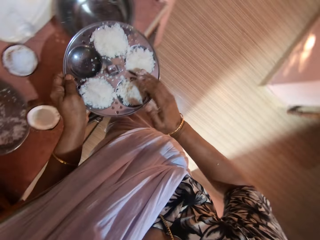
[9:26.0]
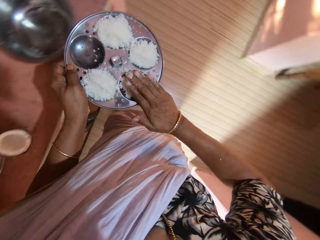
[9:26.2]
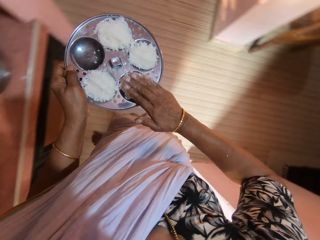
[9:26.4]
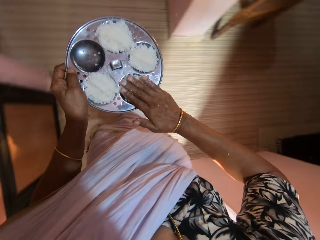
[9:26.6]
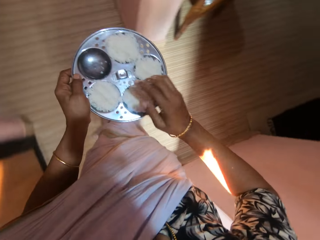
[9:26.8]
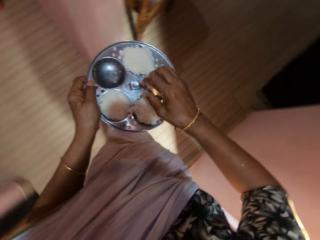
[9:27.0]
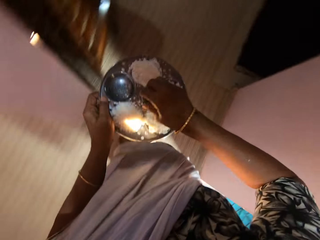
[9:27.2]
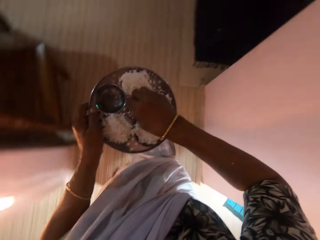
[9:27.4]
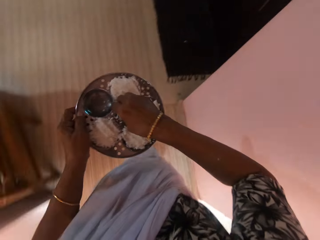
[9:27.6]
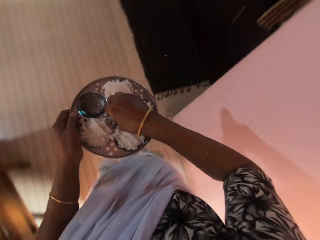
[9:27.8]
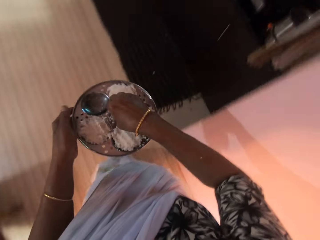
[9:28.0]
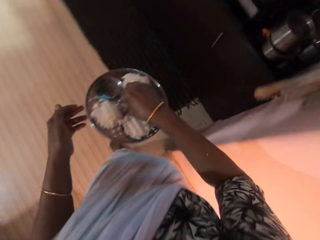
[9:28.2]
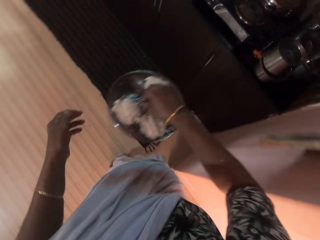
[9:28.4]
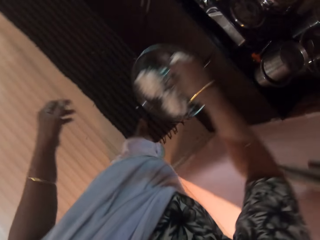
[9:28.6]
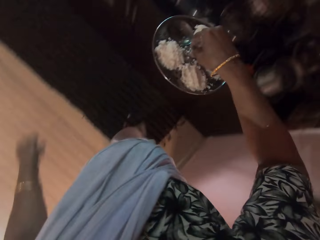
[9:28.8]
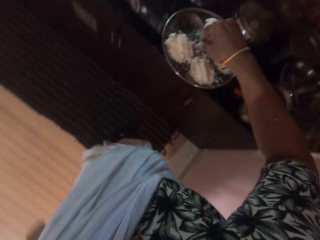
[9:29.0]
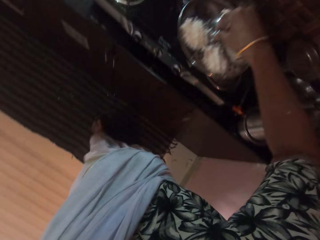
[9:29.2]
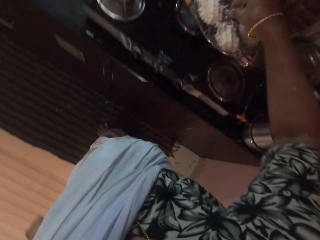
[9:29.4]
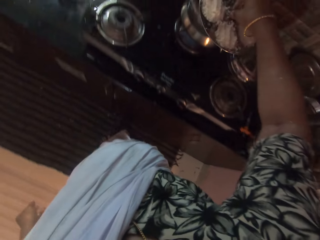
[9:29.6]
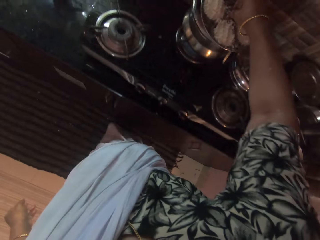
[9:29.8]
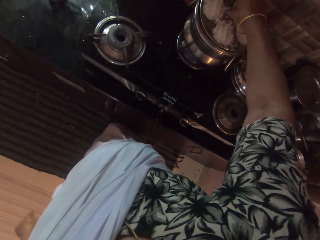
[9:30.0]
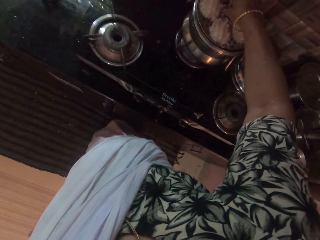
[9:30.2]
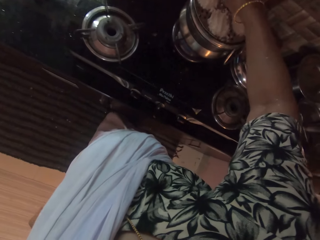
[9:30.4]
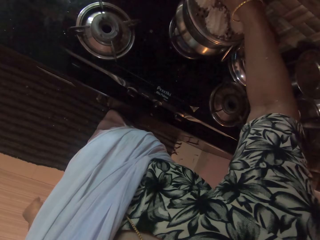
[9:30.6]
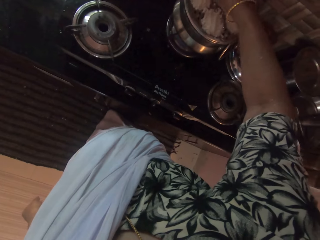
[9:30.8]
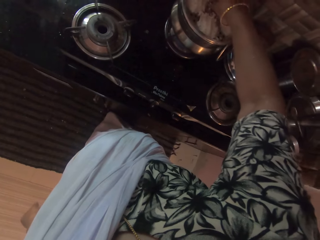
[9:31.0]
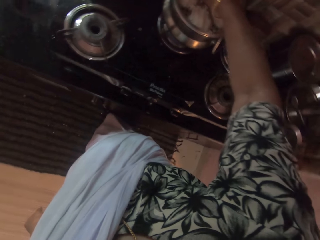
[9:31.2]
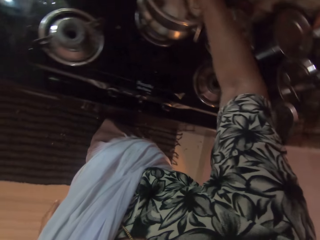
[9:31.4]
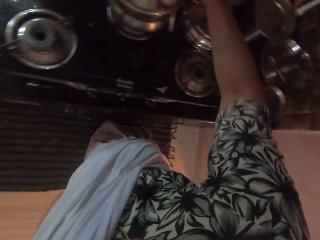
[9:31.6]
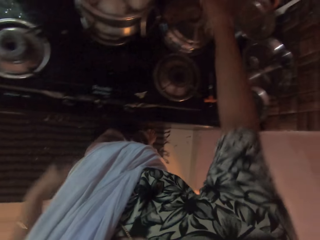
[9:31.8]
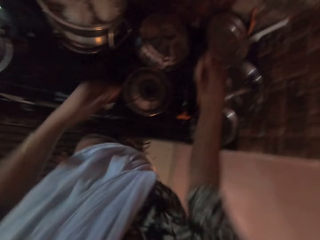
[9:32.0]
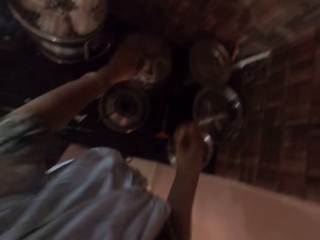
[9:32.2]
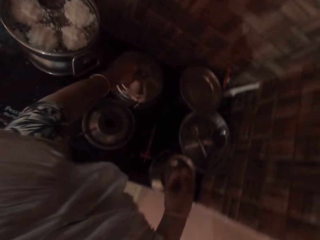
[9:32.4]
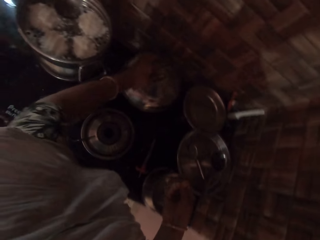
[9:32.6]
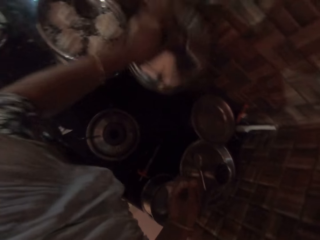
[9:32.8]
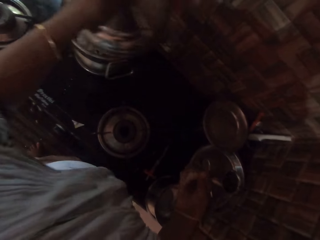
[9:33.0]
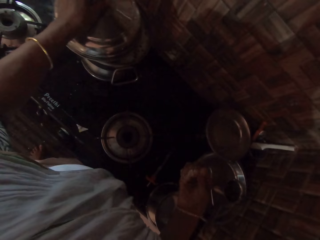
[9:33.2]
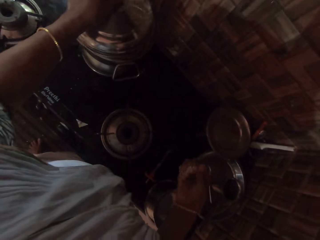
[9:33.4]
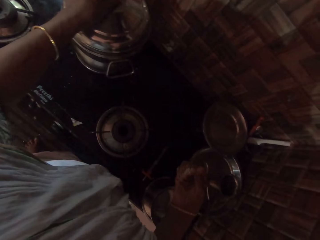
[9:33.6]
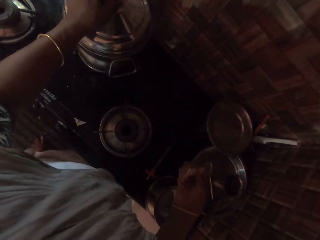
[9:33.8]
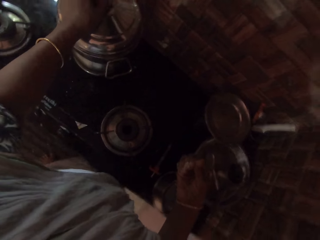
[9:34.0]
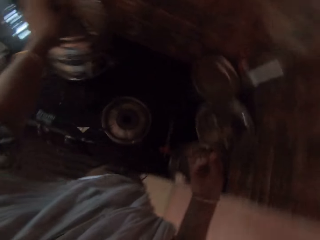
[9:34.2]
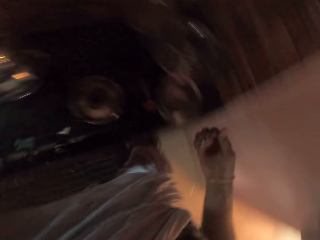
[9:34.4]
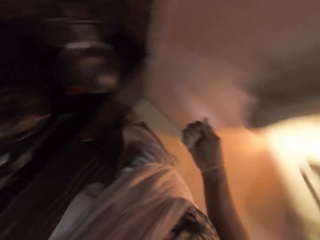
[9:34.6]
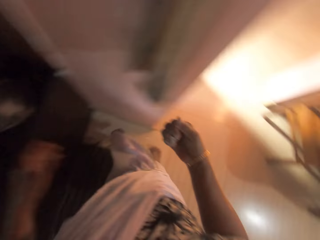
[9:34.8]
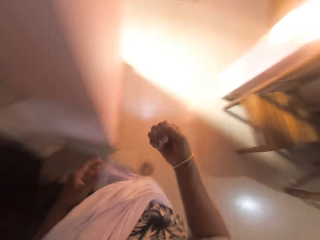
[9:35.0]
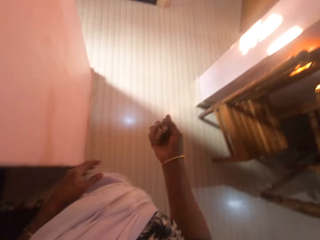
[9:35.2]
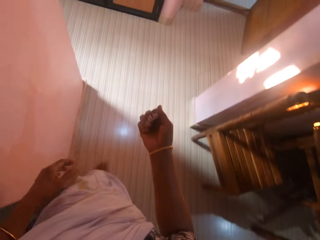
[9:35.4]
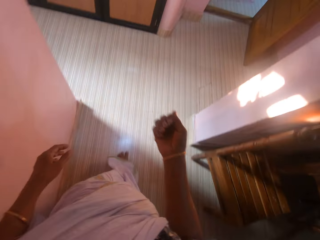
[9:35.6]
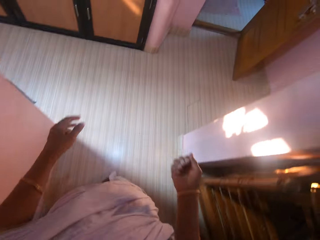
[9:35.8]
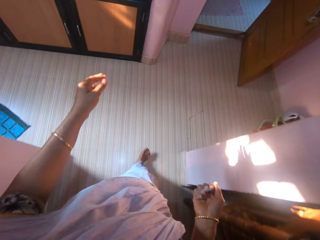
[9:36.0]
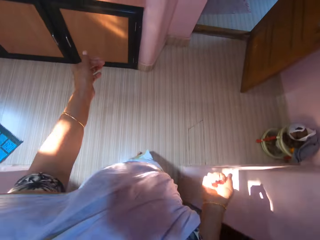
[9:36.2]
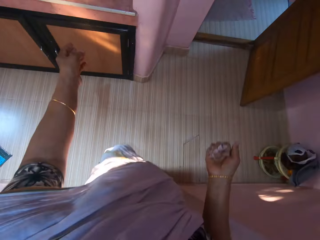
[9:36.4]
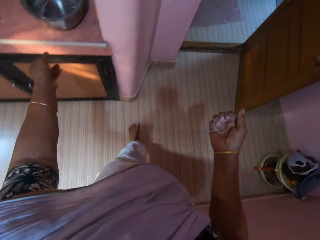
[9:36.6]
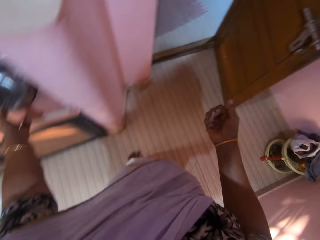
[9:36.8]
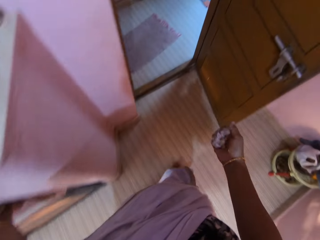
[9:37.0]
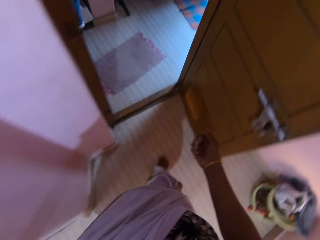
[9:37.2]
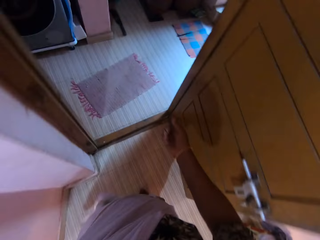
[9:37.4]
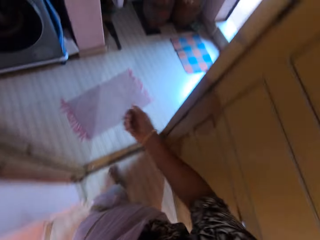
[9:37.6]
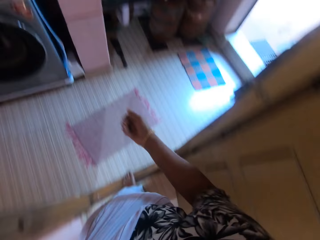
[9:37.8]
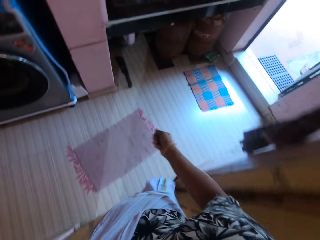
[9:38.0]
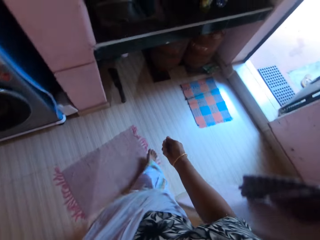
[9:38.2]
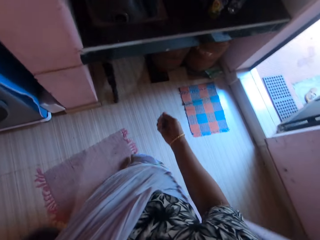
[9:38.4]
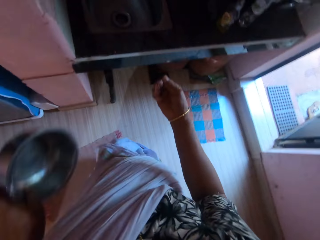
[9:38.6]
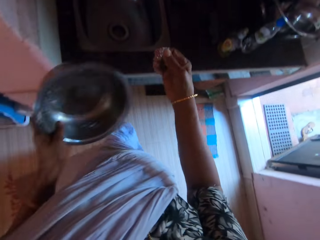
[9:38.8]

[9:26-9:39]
The camera wearer takes the tray of rice. She presses the coconut shred in the escargot dish with her right hand. She holds the escargot dish with both hands. She holds the escargot dish with her right hand. She places the escargot dish in a pot on a cooker with her right hand. She picks the pot lid from the cooker surface with her left hand. She places the pot lid on the pot with her left hand. She walks around the house. She picks the plate from the table with her left hand.

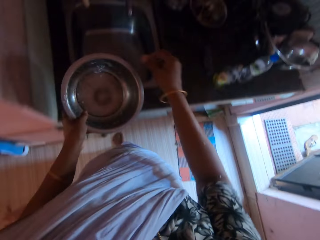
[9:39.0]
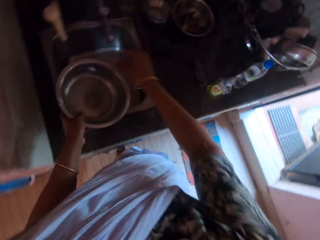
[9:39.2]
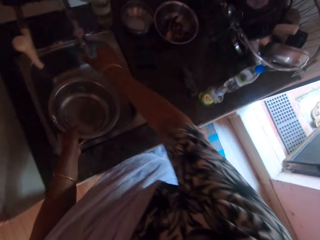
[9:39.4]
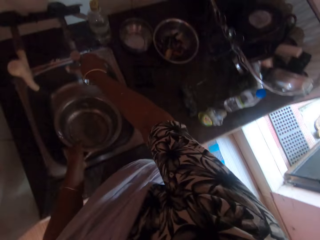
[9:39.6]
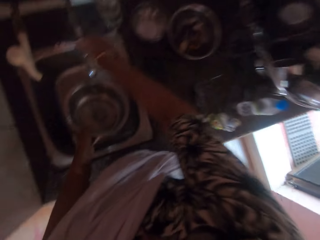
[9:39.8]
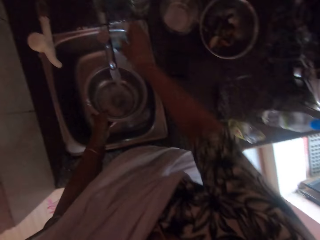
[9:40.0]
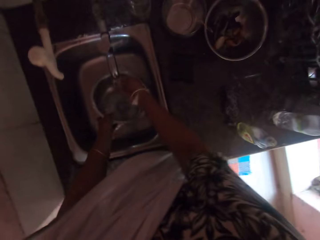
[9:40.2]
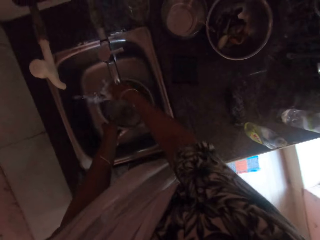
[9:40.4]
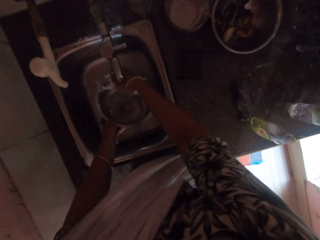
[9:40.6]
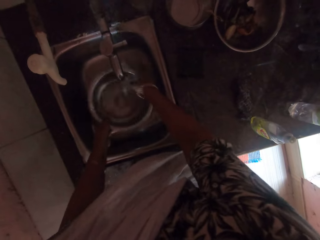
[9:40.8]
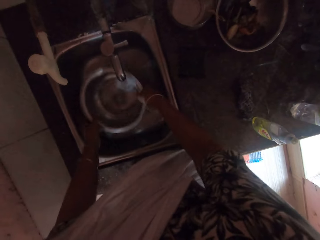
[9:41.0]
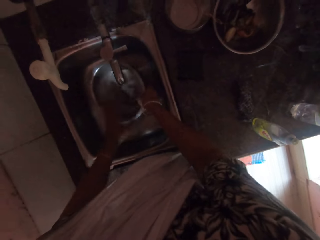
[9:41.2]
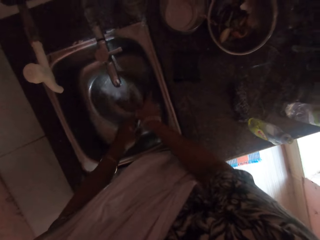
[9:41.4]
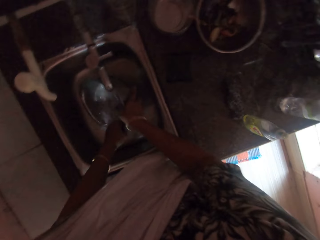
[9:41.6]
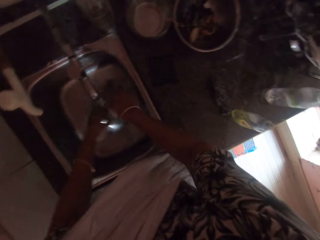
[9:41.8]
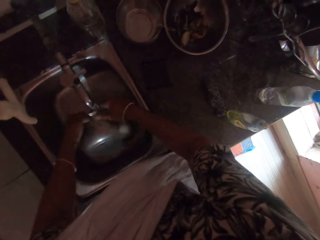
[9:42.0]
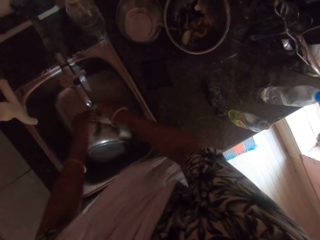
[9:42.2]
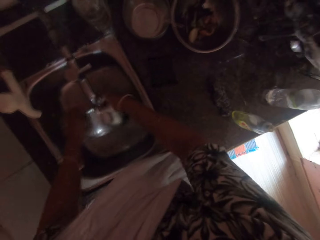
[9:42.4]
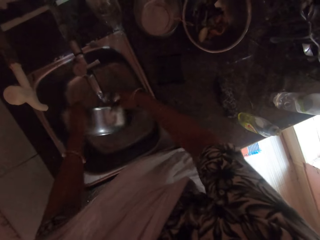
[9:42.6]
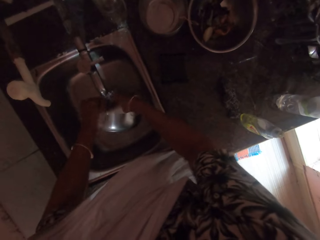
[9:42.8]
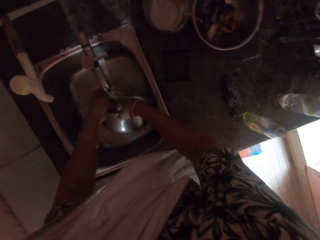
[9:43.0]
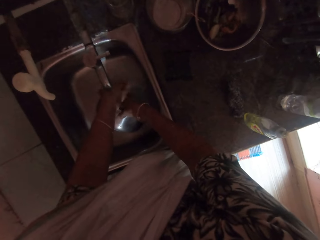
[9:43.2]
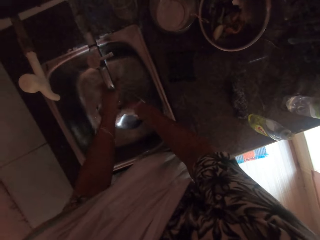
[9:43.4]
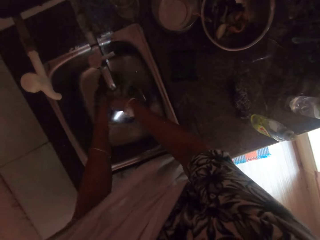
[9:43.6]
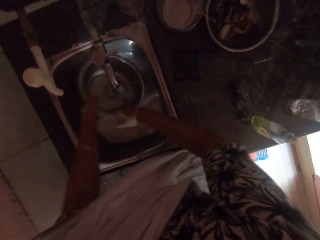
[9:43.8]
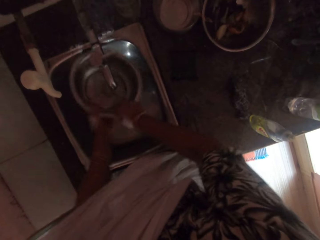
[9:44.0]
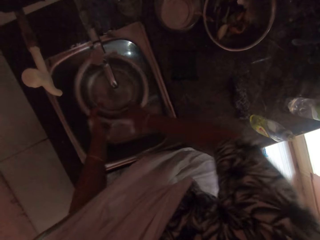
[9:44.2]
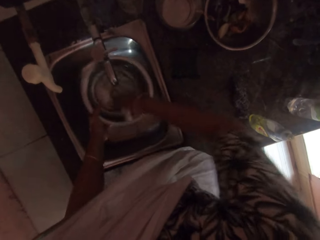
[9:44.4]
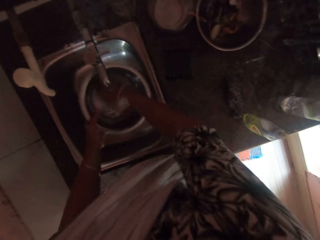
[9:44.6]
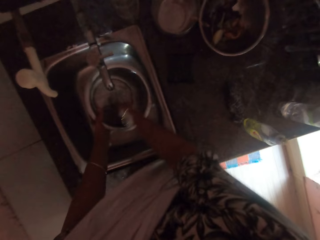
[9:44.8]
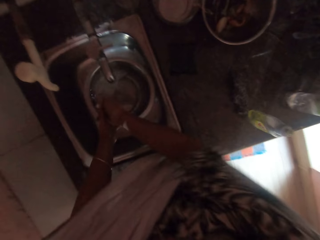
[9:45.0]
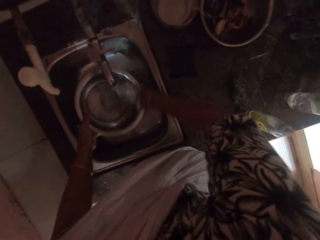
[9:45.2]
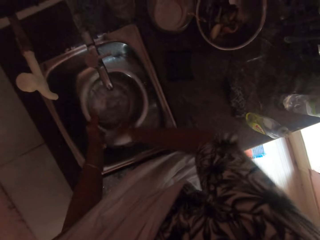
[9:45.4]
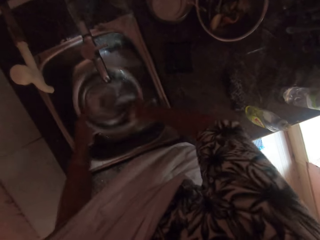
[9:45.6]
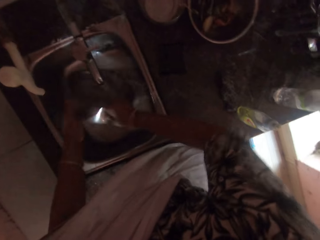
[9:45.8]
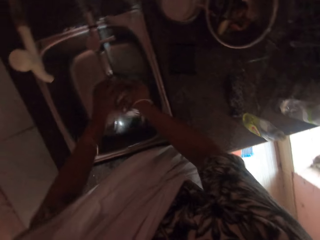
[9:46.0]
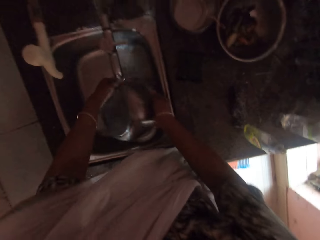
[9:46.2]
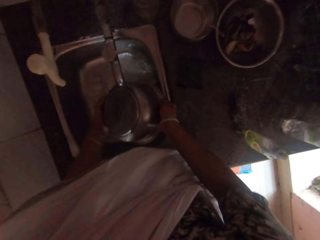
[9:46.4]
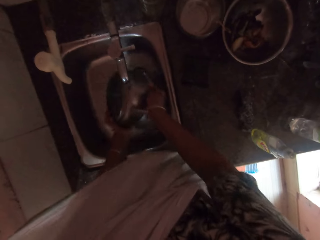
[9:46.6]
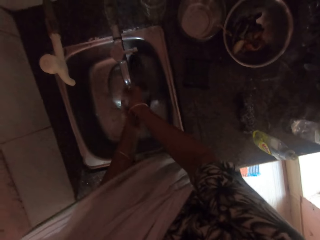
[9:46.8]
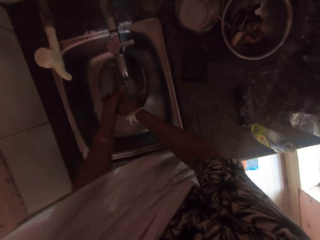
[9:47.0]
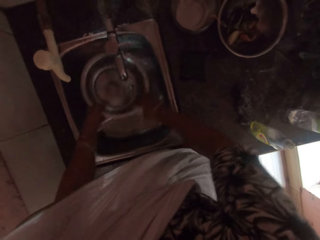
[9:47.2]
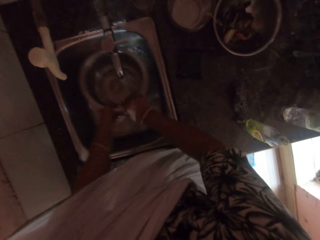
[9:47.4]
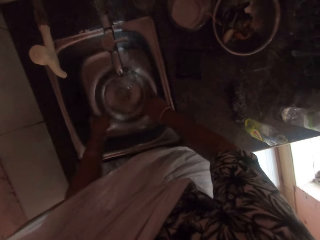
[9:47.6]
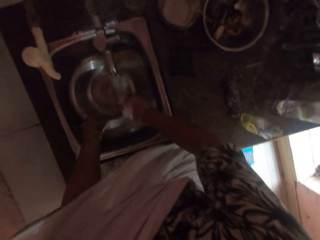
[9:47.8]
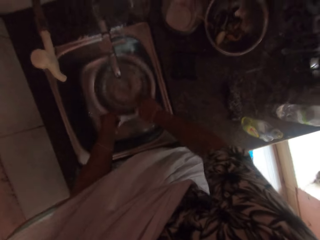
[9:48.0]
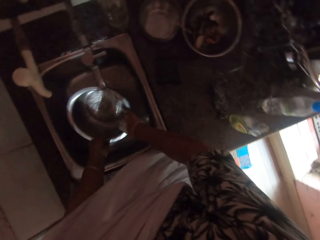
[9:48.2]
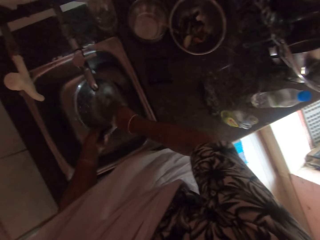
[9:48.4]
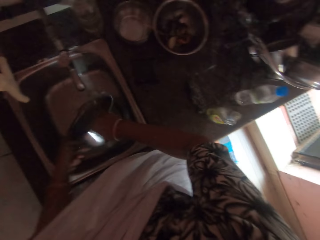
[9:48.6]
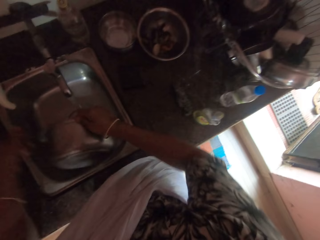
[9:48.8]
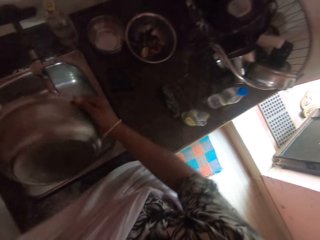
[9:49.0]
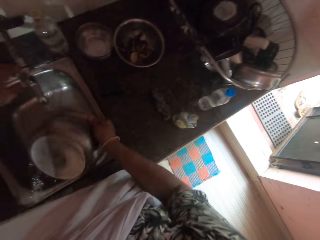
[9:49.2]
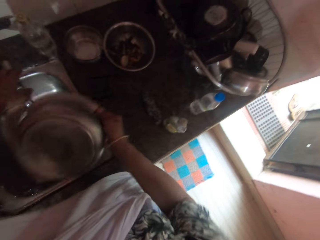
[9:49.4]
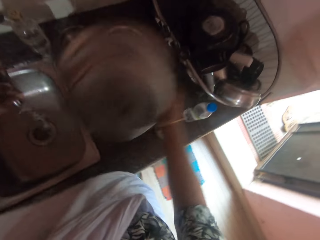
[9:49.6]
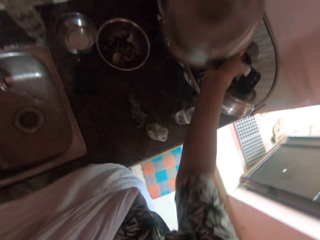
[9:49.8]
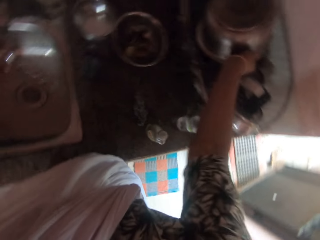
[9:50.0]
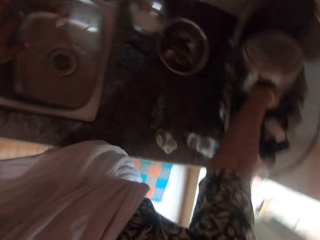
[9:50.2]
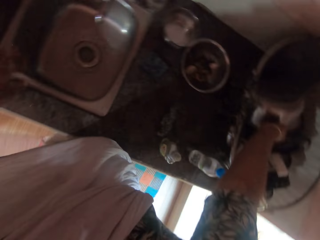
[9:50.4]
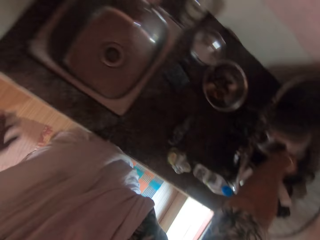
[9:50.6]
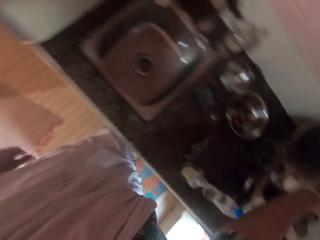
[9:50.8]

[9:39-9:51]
The camera wearer places the plate in a sink with her left hand. She holds a tap on the wall with her right hand. She turns on the tap with her right hand. She washes her right hand in the sink. She holds the plate in the sink with both hands. She washes the plate in the sink with both hands. She holds the plate in the sink with her right hand. She shakes off the water from the plate with her right hand. She holds the tap with her left hand. She closes the tap with her left hand. She places the plate in a plate rack on a counter table with her right hand.
